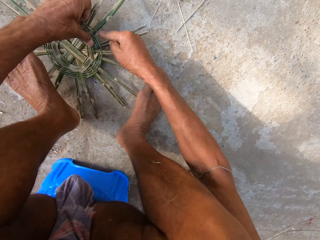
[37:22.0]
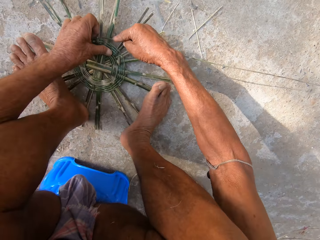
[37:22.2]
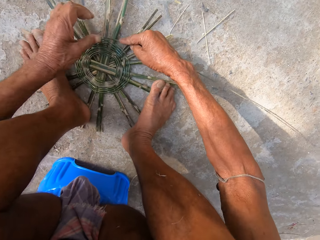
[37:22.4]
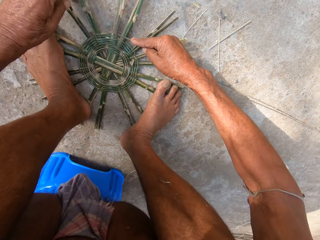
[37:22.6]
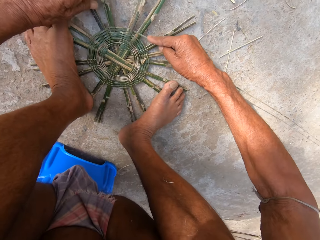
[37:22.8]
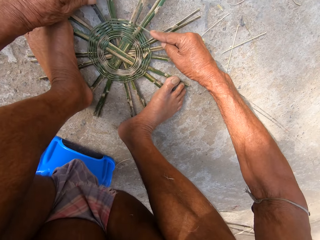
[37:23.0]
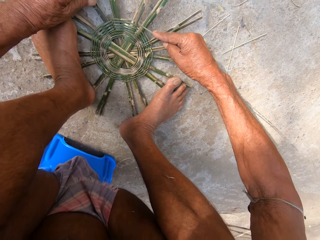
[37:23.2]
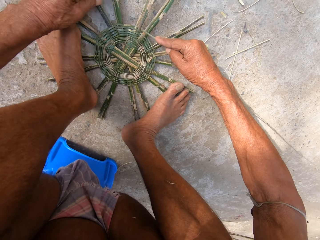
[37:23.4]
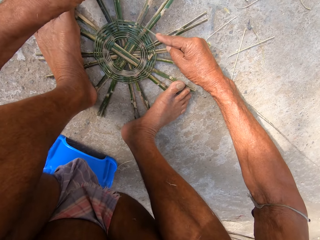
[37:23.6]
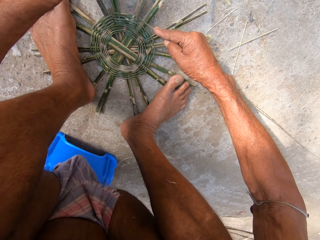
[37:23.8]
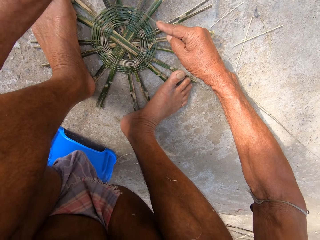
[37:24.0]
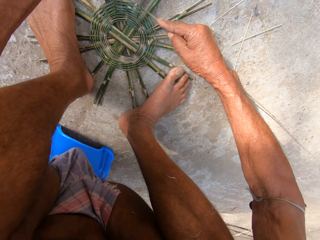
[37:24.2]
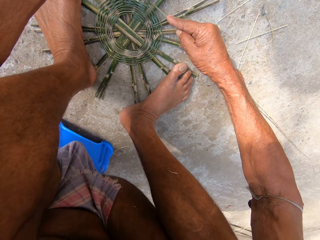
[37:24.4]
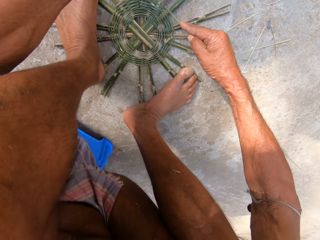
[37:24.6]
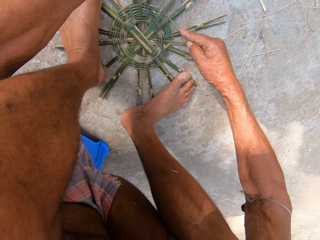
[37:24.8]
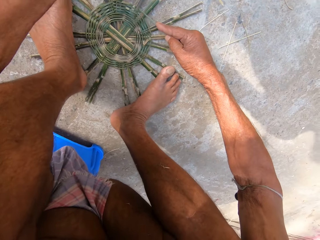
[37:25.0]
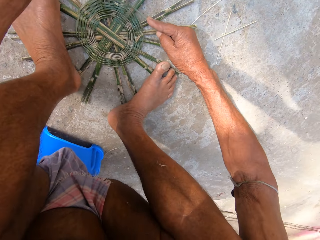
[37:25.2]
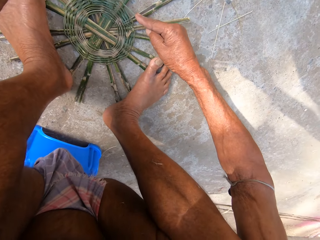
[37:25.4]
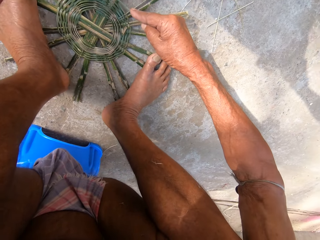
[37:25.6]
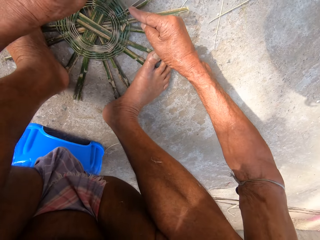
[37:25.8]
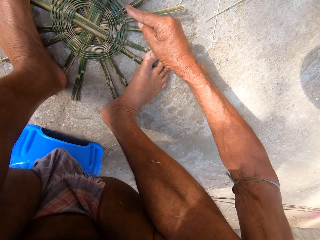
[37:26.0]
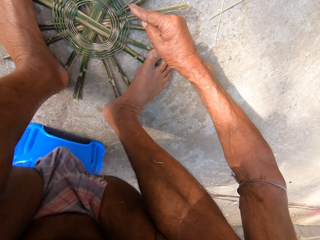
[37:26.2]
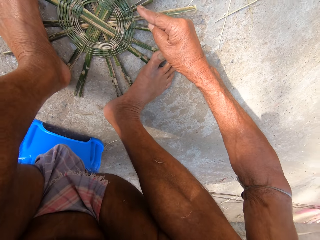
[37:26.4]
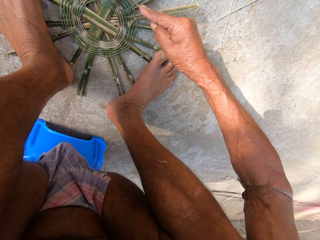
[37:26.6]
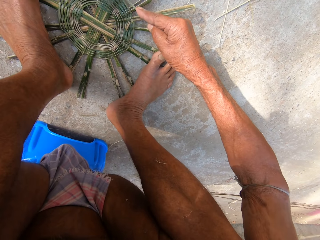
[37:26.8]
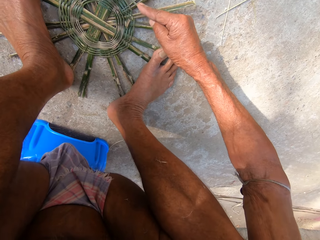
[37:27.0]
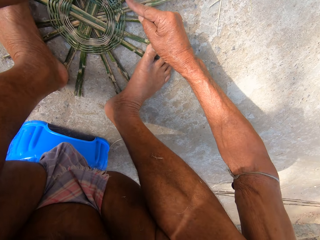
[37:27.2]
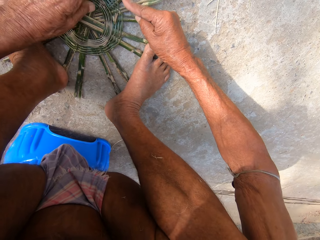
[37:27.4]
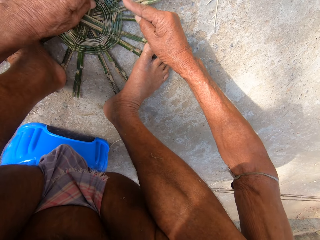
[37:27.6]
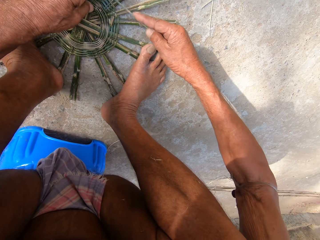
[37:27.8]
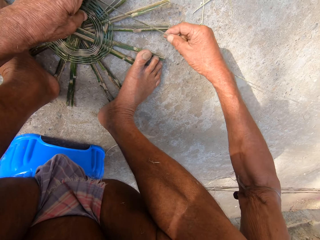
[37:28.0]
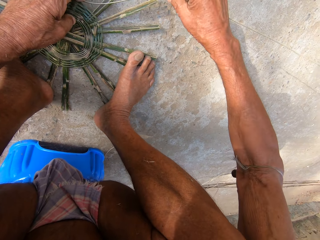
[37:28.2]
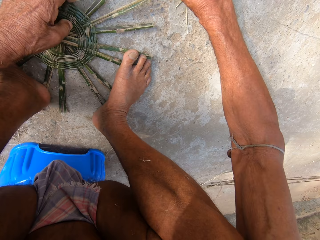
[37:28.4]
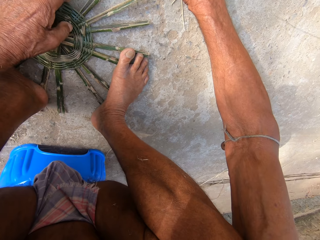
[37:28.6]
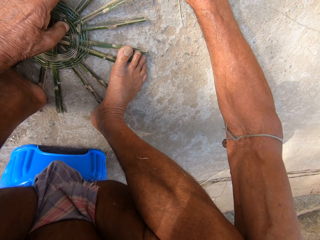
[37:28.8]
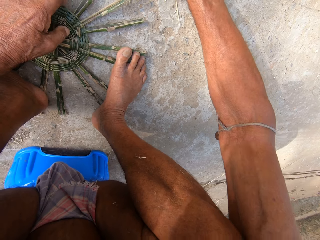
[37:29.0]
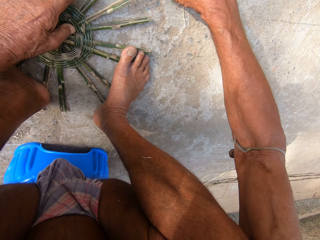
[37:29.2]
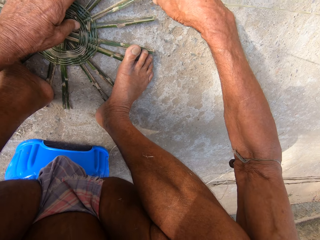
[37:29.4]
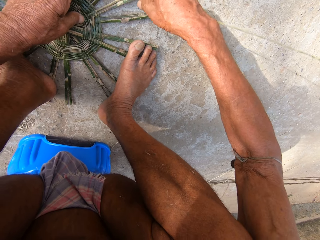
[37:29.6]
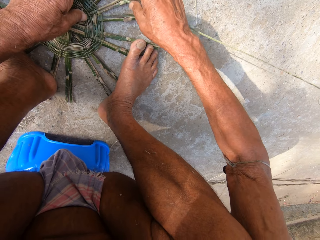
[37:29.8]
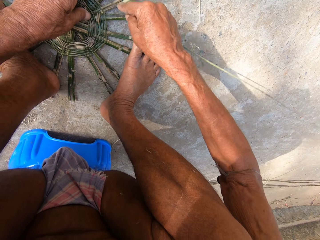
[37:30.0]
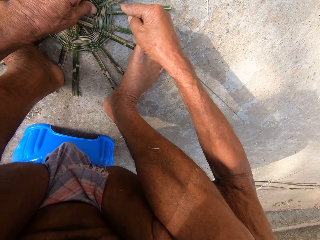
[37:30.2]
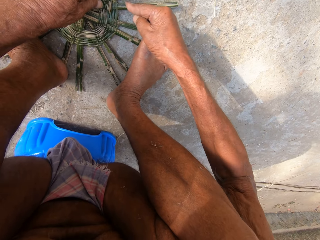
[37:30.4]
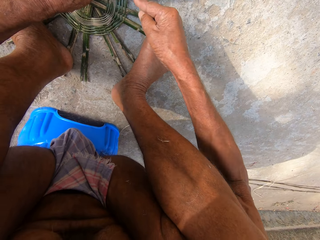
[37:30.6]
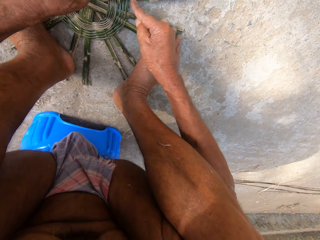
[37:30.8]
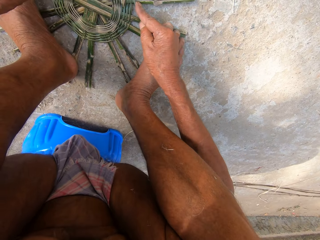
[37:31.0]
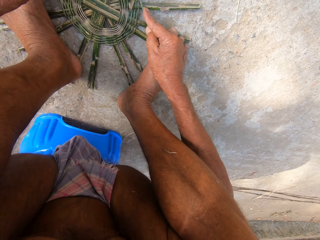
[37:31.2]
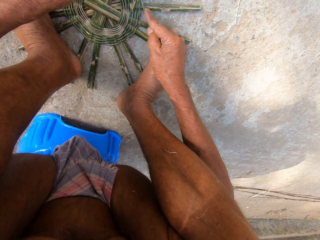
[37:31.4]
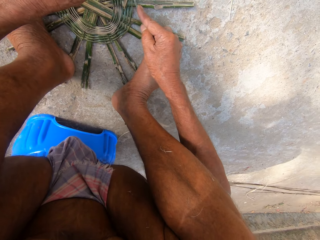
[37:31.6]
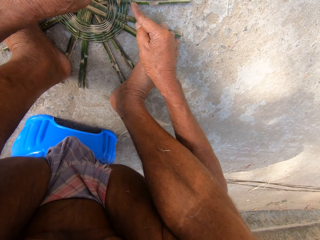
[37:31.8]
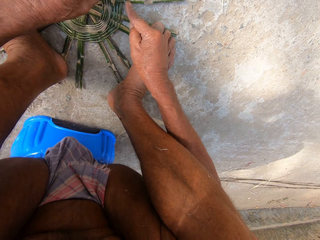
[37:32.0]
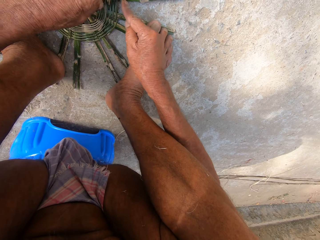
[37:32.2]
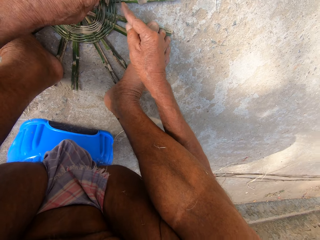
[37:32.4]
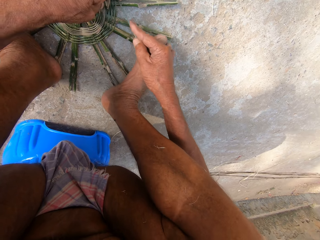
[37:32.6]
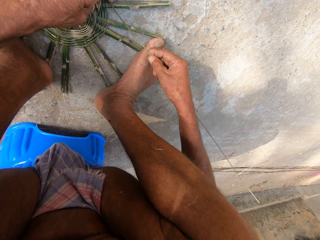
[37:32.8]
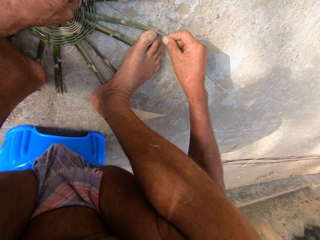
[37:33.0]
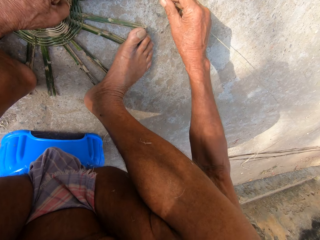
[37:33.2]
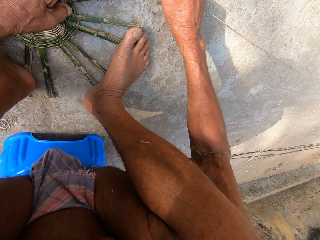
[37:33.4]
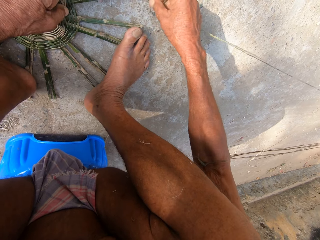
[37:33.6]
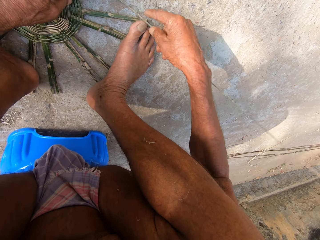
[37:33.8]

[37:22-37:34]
The camera wearer turns the unfinished basket. They weave the basket with both hands. They weave the basket on the floor with the strand of bamboo in both hands.

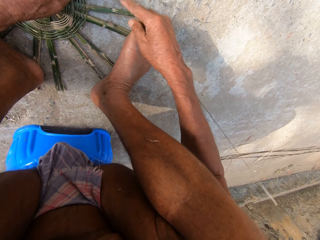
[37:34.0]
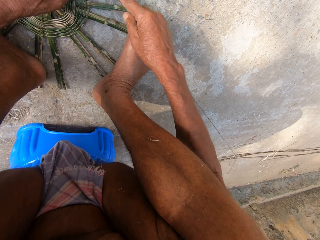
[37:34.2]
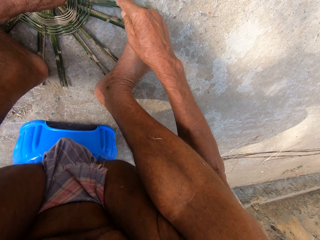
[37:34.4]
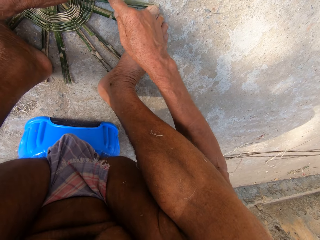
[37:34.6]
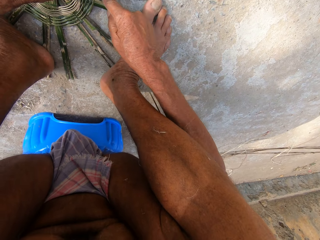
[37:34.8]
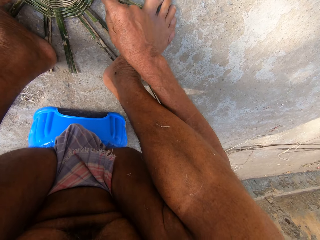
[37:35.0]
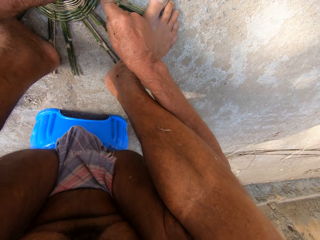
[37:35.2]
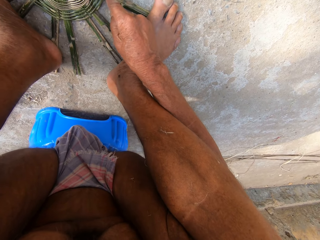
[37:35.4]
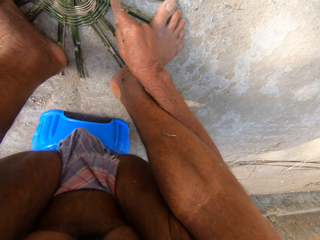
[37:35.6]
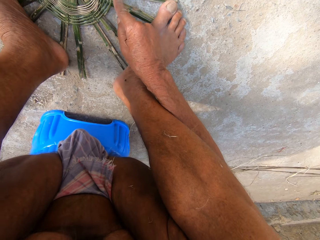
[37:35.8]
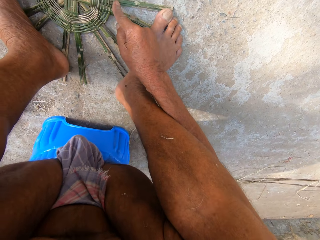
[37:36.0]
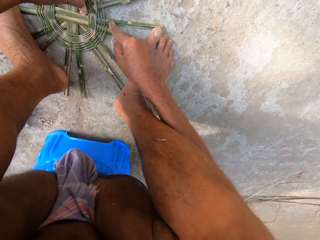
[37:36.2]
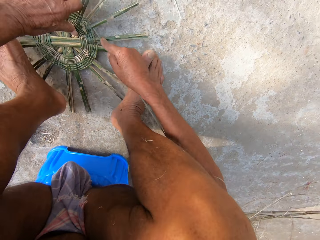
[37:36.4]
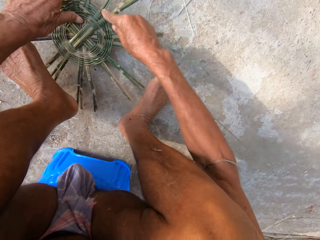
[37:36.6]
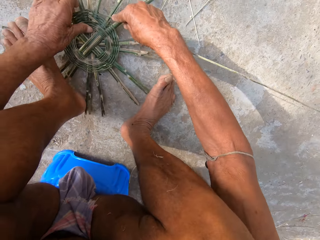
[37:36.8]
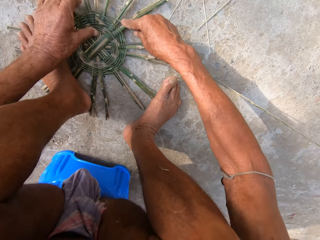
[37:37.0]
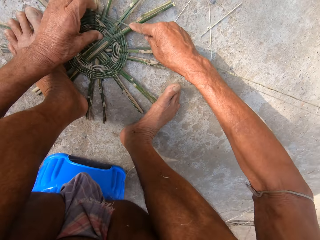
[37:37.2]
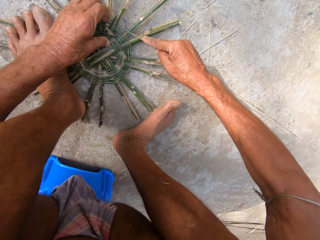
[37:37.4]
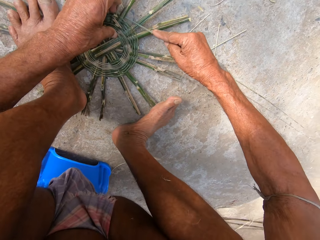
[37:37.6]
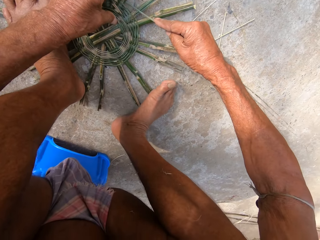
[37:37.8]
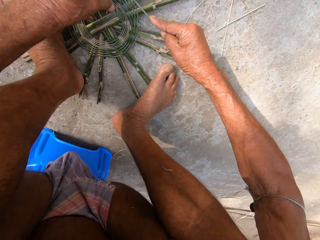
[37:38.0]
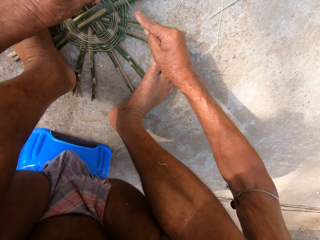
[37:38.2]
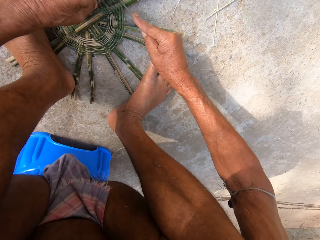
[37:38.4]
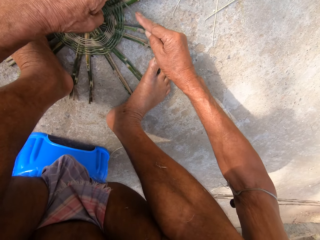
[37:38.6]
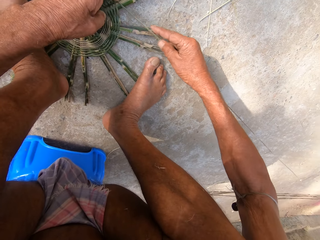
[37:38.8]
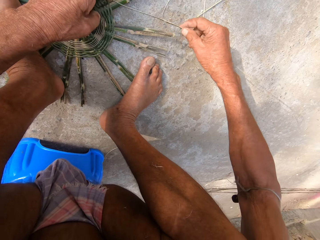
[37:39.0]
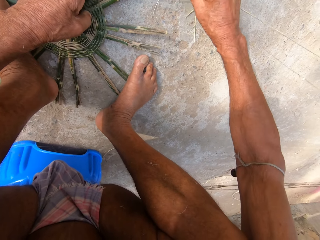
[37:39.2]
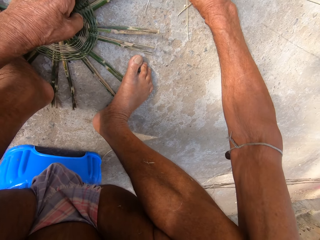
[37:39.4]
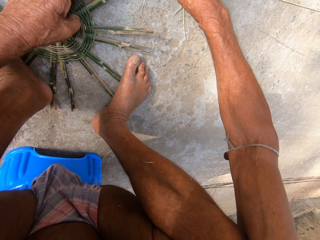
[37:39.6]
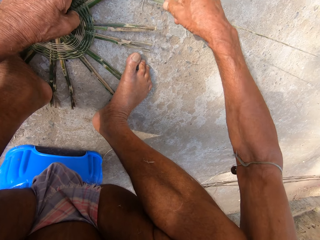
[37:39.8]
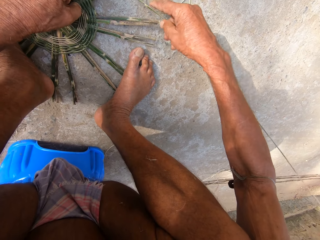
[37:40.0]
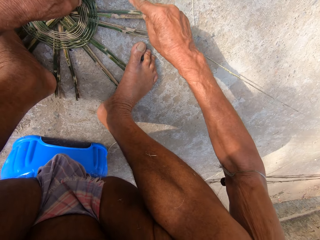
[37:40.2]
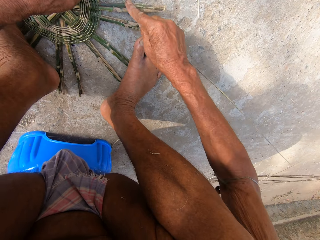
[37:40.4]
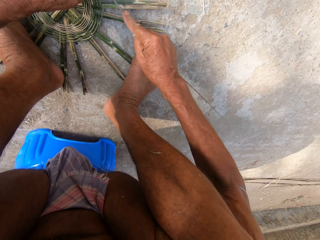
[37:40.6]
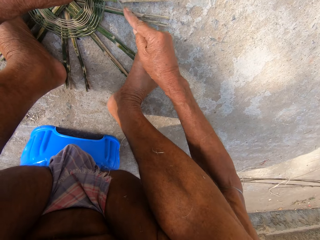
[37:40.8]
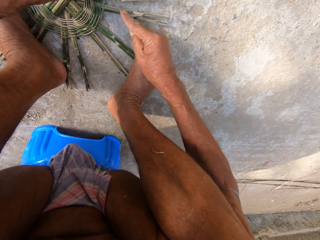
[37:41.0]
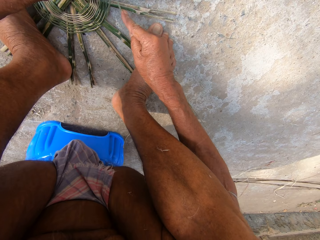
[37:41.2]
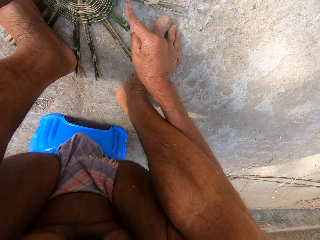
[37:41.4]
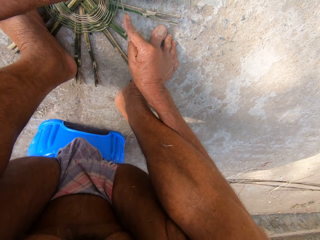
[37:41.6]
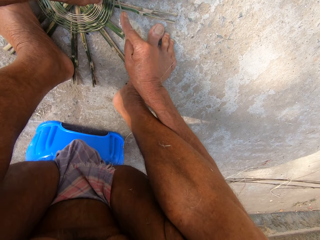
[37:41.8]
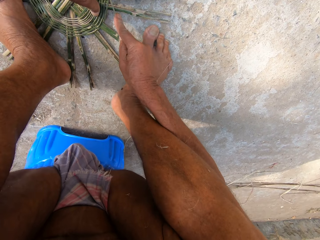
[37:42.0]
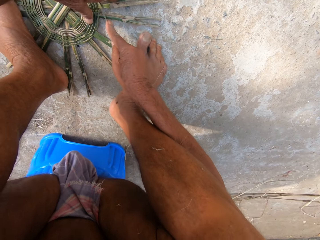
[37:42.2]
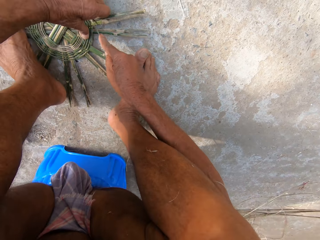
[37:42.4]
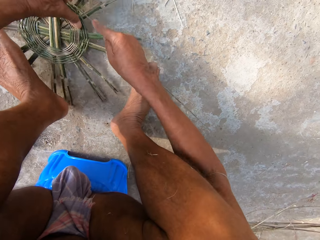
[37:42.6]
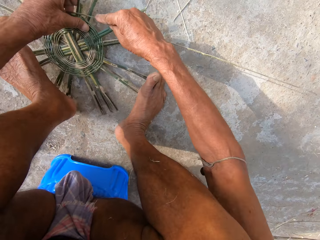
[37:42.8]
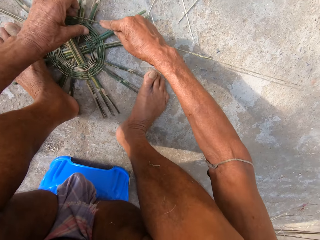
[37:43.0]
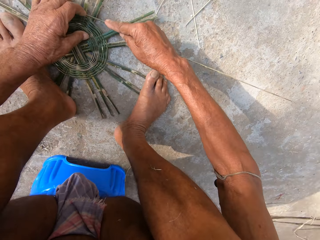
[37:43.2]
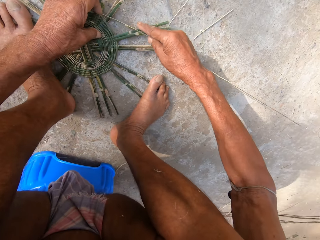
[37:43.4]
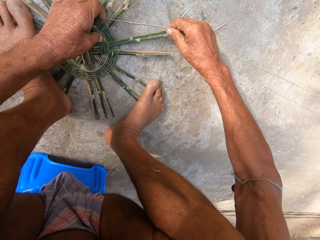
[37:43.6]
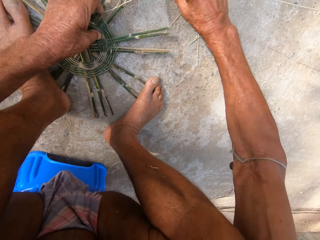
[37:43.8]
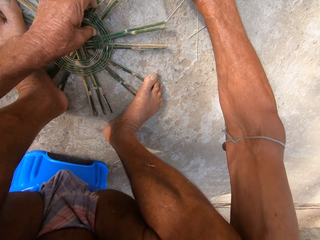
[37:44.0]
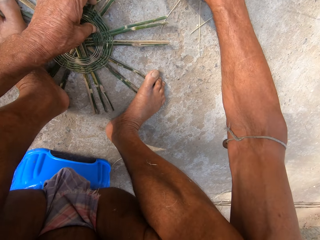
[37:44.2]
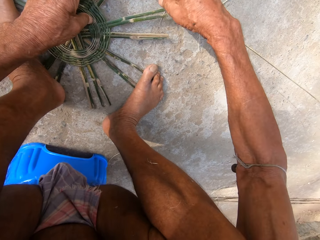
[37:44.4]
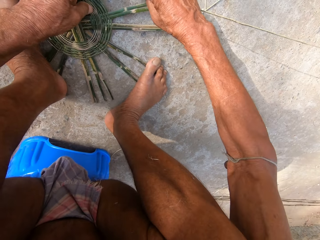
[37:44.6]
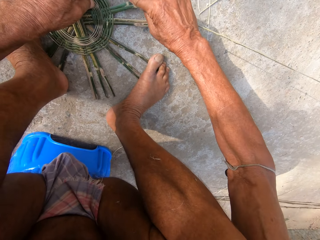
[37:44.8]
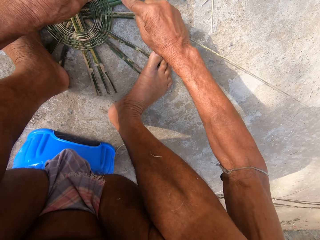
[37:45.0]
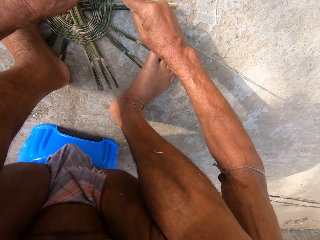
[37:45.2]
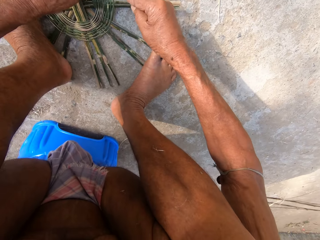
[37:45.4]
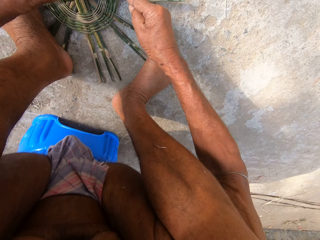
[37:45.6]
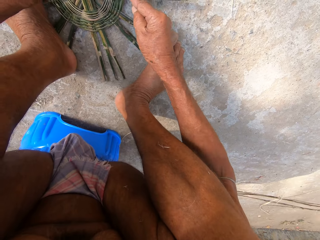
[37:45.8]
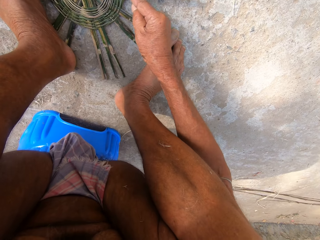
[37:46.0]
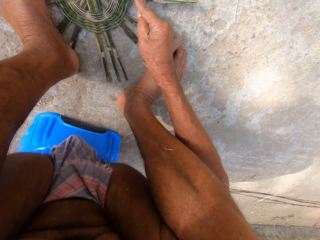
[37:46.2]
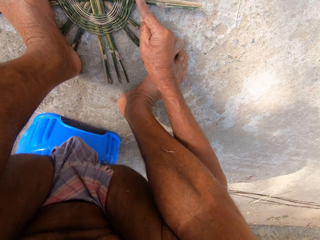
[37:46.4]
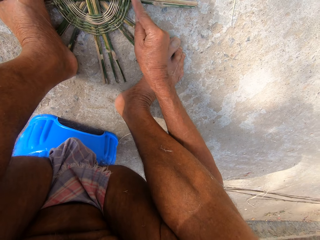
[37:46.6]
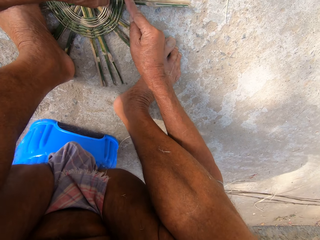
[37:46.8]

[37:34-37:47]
The camera wearer turns the unfinished basket. They weave the basket with both hands. They turn the unfinished basket. They weave the basket with both hands.
